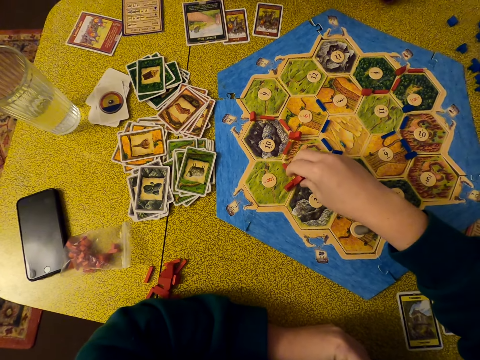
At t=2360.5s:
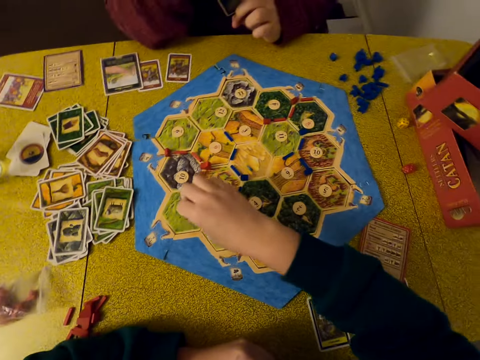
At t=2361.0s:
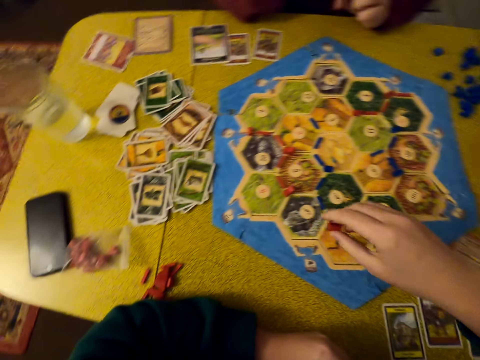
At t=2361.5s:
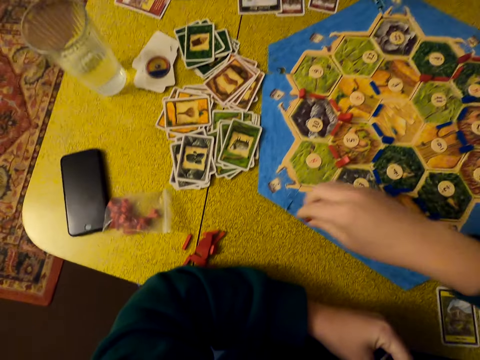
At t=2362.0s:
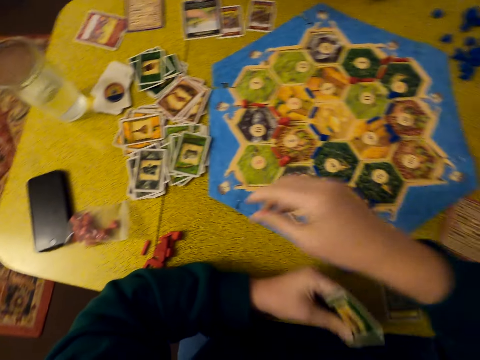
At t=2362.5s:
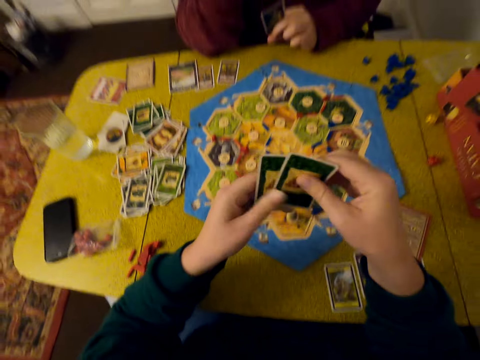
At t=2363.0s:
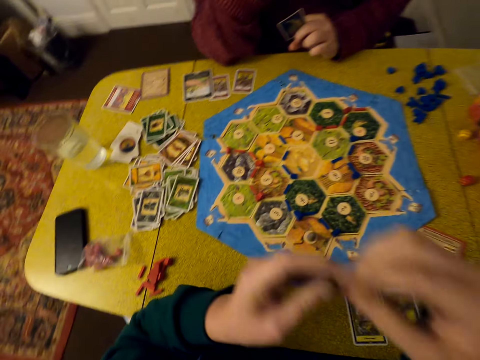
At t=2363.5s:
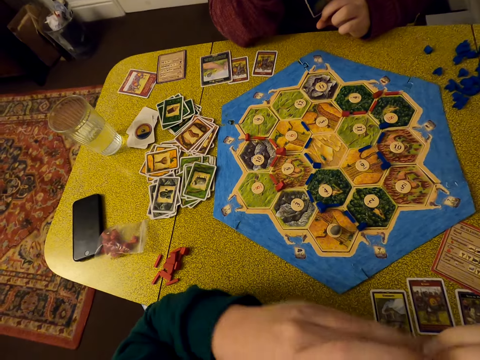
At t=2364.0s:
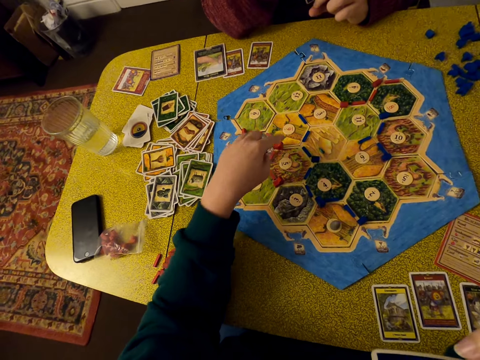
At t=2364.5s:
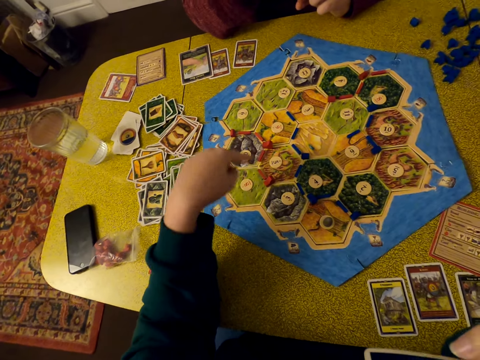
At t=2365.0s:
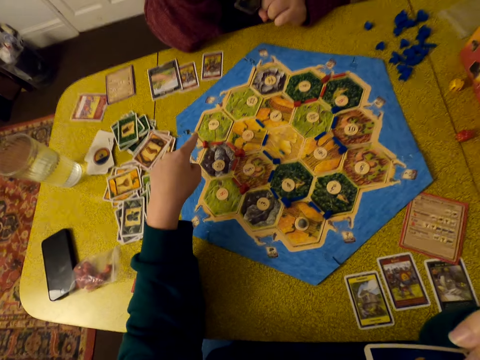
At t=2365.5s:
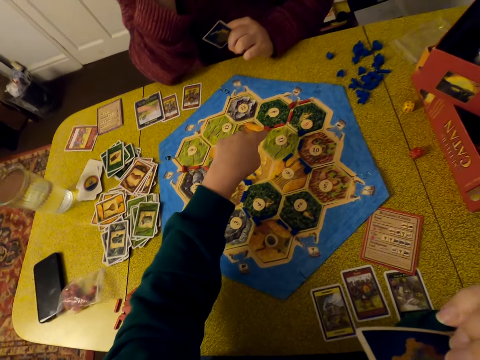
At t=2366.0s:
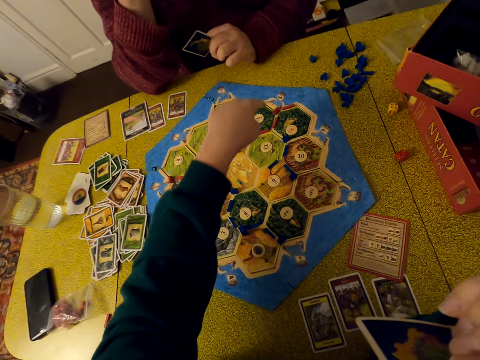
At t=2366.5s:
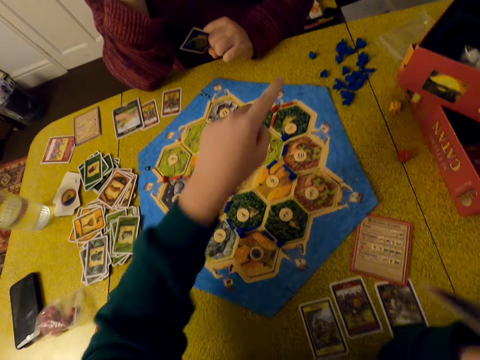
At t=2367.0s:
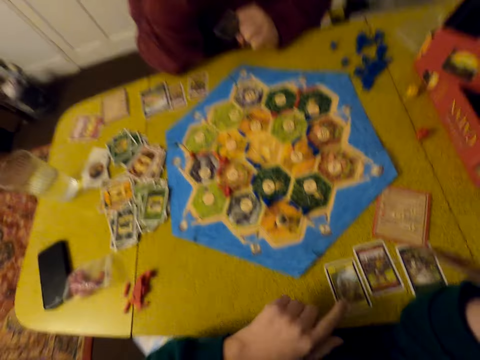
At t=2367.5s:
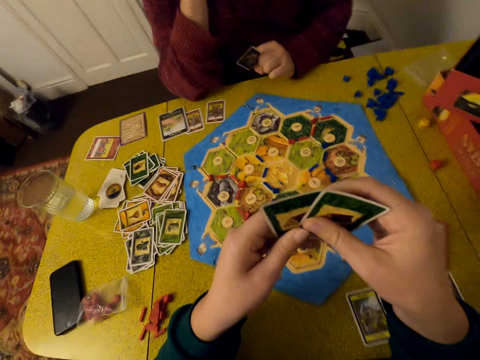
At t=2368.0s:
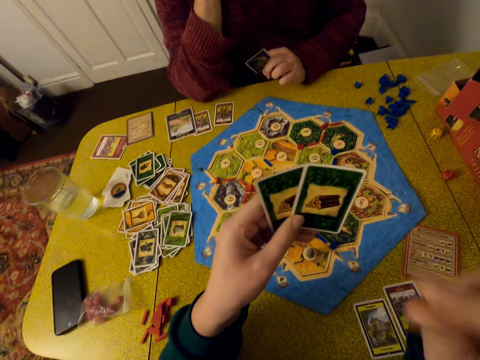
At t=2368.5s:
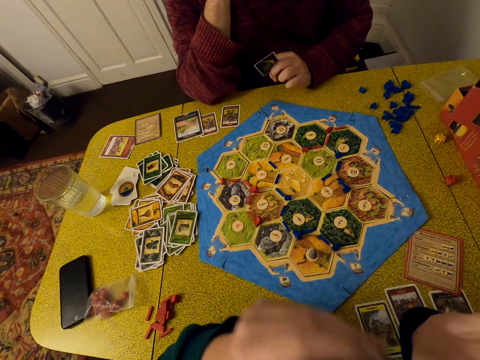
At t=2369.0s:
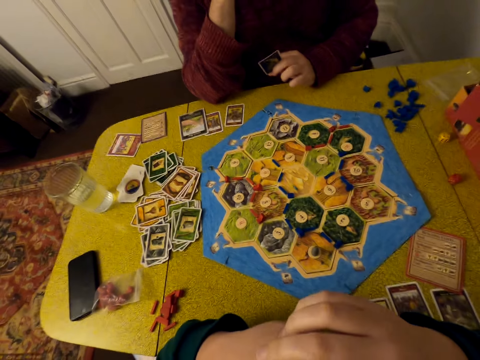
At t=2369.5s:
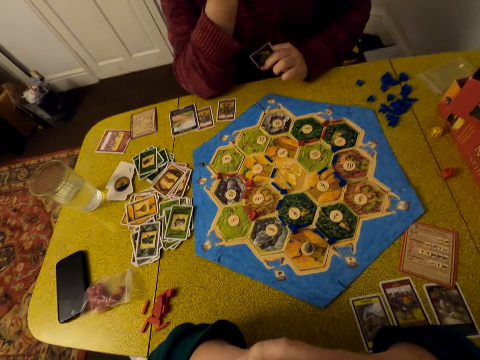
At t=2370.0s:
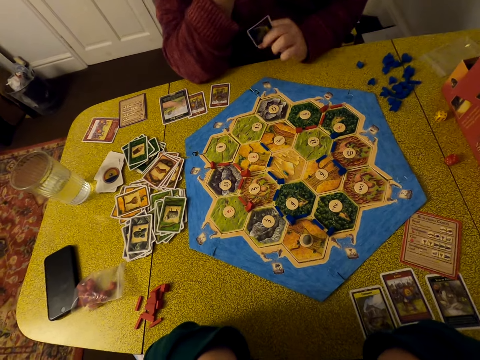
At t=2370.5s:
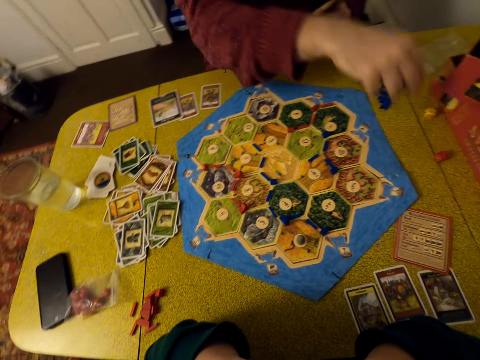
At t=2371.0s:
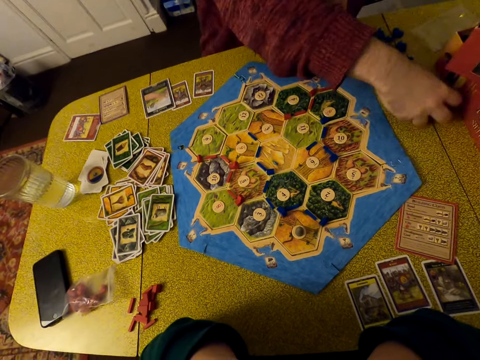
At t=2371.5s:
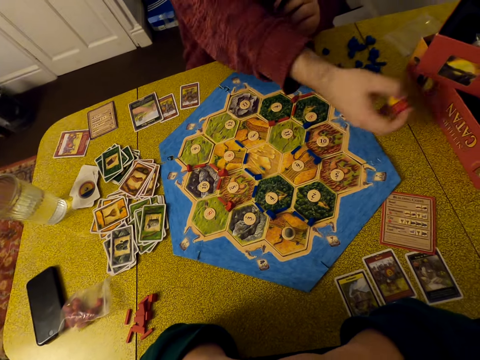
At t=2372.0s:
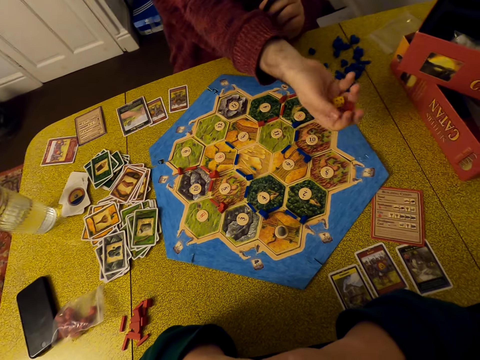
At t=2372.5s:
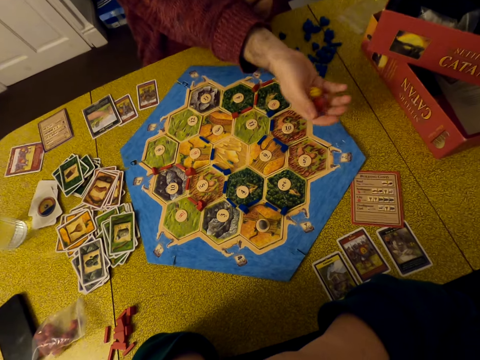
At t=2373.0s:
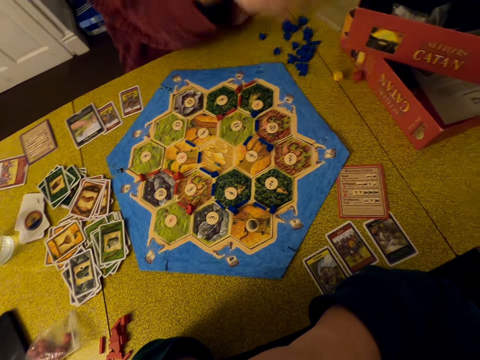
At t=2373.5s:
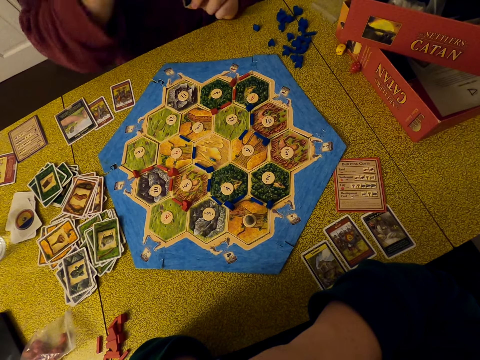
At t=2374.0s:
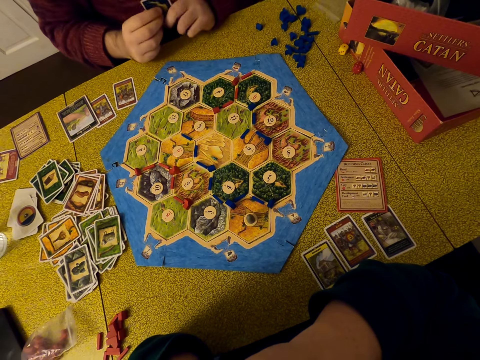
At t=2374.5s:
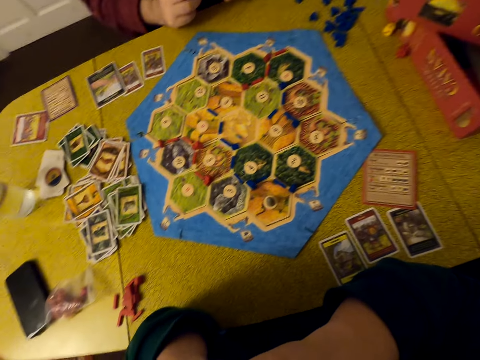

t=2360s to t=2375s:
The camera wearer puts the pellet on the table. She collects a pellet on the table. She drops the pellet. She holds her cards. She points at the table. She holds her cards. She looks around. She looks on. A person throws numbers. The person collects the dice, shakes the dice and drops the dice on the table.

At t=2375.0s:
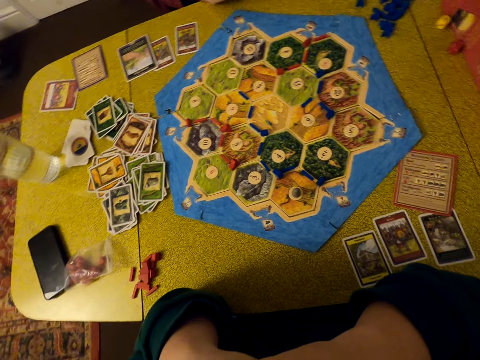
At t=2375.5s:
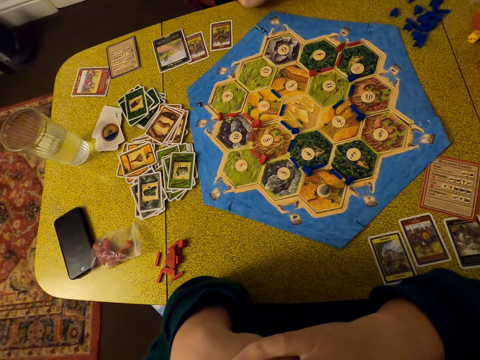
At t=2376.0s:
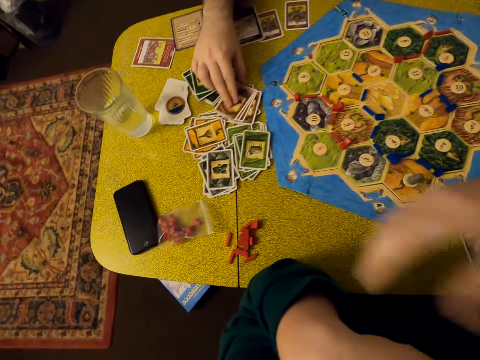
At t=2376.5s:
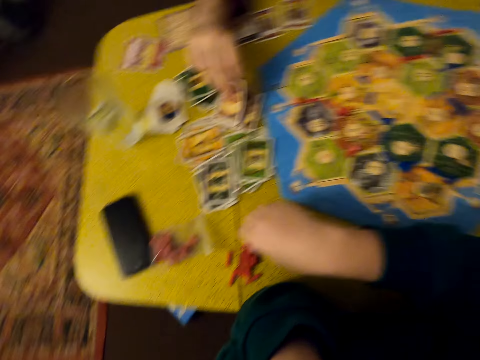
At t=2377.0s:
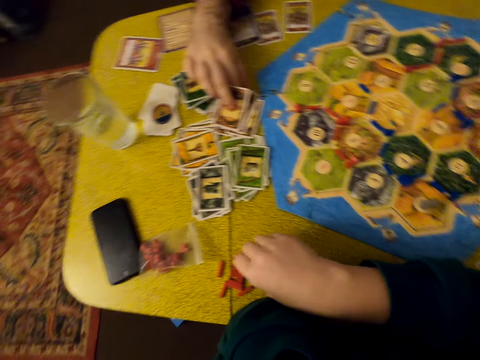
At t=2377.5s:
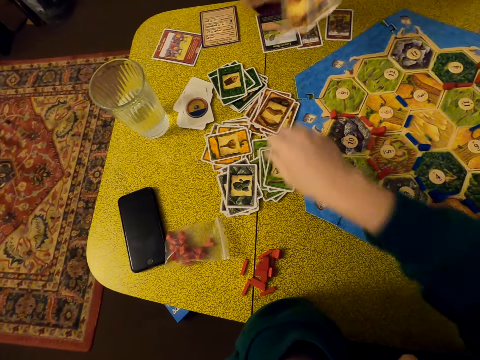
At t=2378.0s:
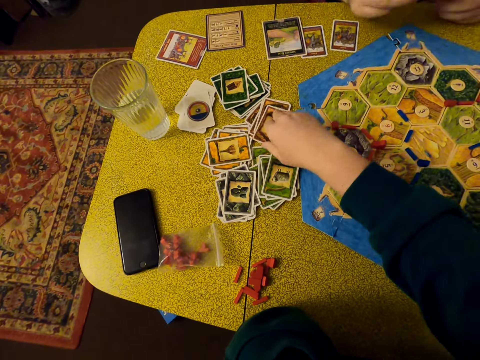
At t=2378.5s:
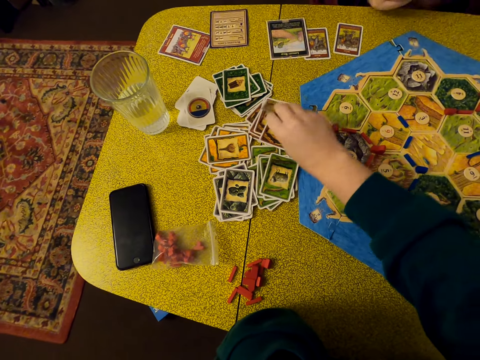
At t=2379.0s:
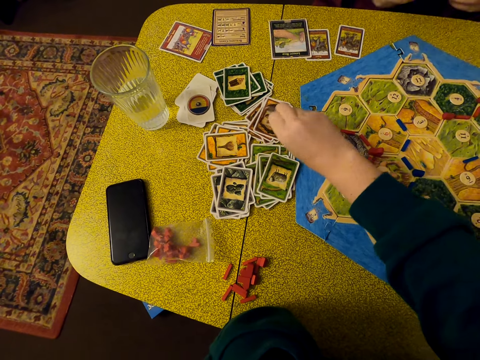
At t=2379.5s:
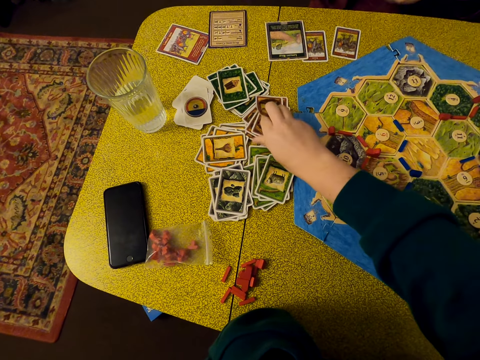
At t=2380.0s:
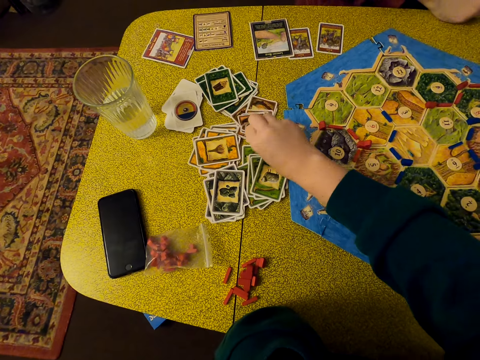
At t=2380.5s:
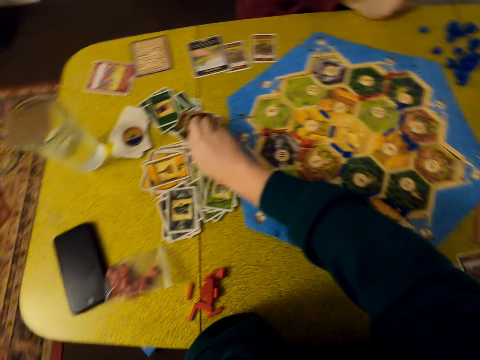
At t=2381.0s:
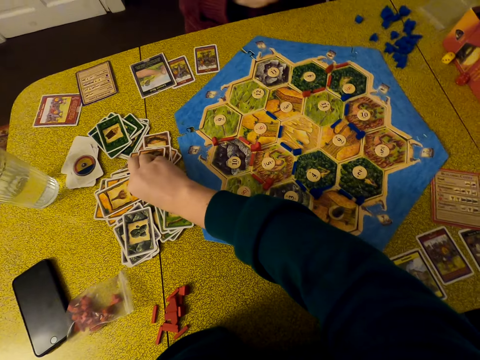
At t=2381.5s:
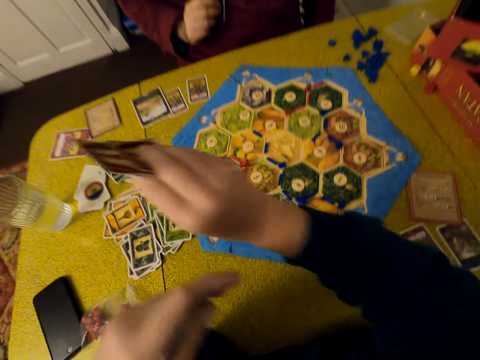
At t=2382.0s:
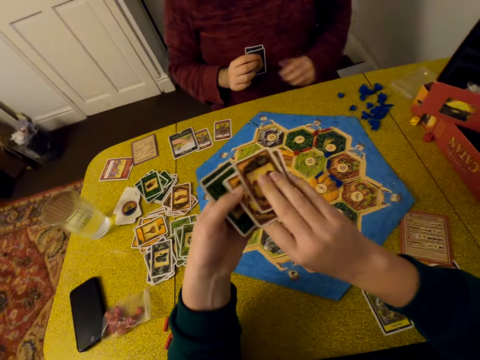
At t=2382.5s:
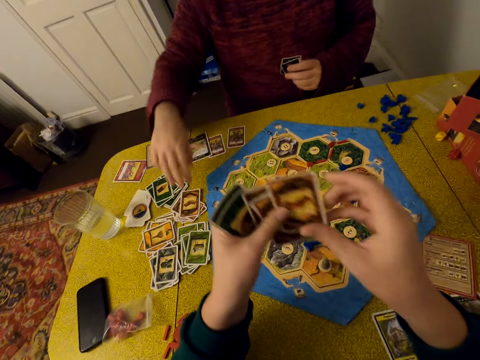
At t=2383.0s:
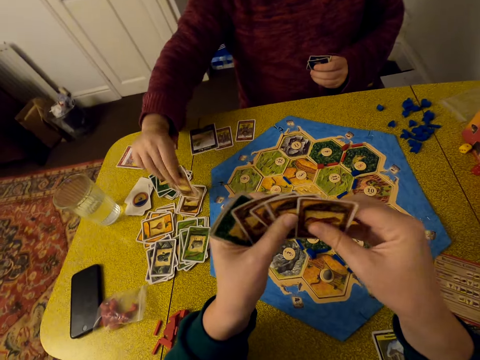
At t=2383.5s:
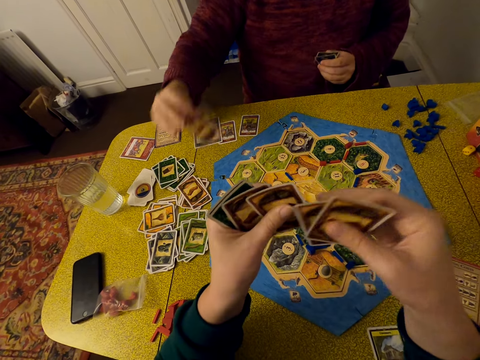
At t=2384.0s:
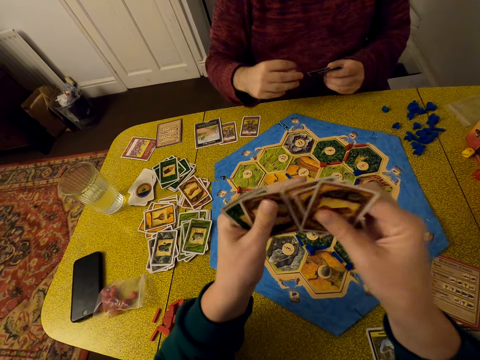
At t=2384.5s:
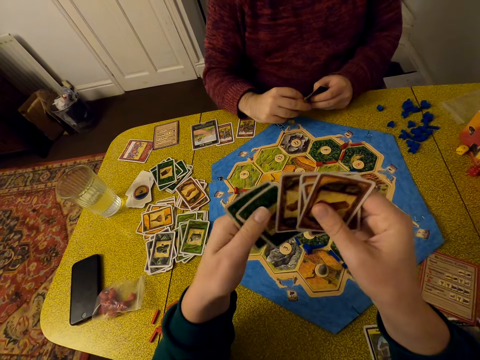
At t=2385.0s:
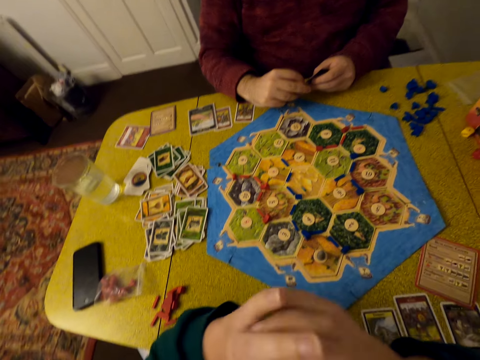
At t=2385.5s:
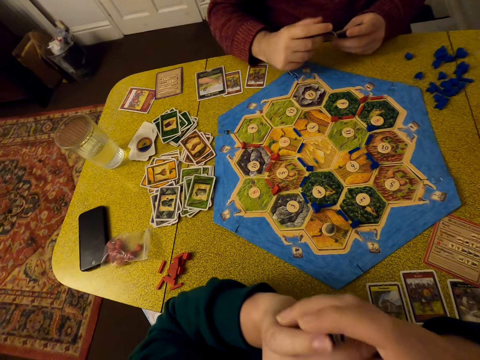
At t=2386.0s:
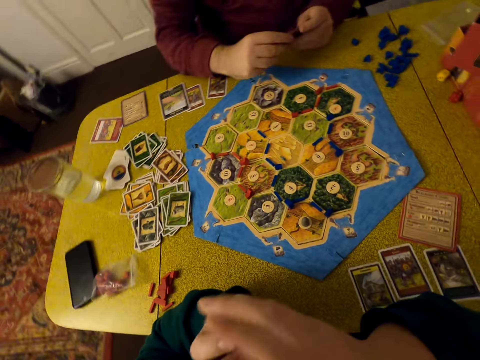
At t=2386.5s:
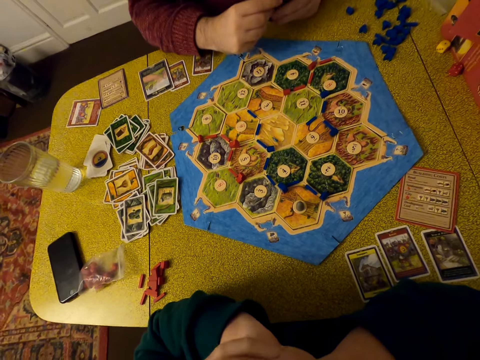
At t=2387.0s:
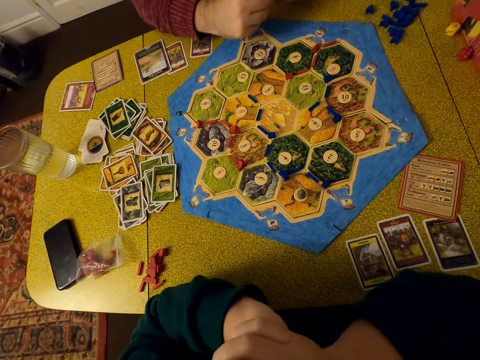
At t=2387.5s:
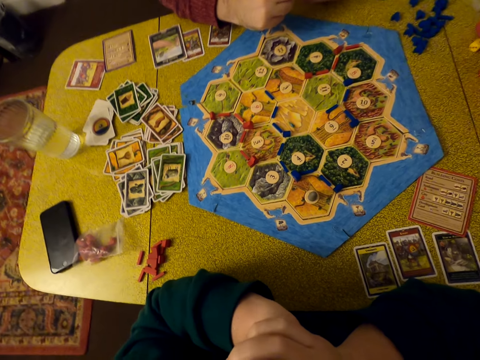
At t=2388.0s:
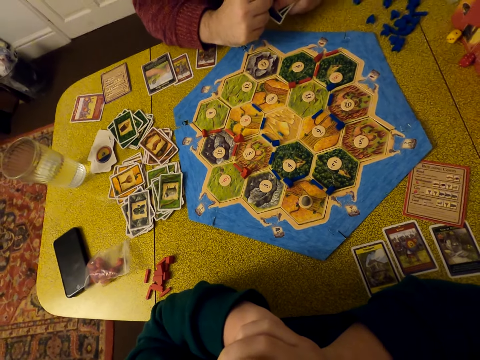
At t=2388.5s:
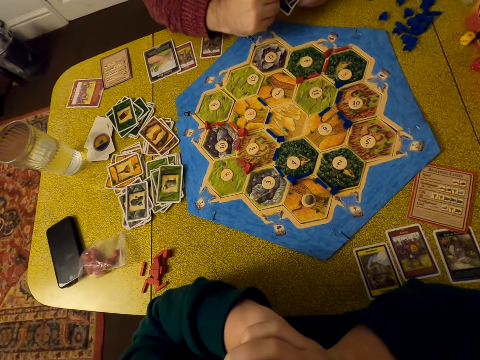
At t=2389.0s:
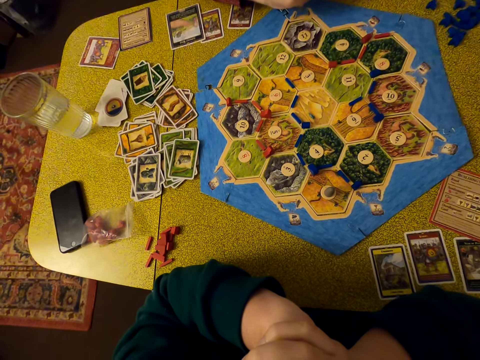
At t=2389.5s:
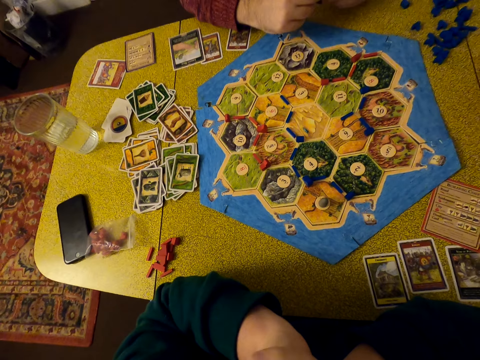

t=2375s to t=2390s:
A person plays the Catan game. The person collects cards. The camera wearer takes cards. She selects cards. The person collects cards. The camera wearer shuffles her cards. She looks around. She looks on.
